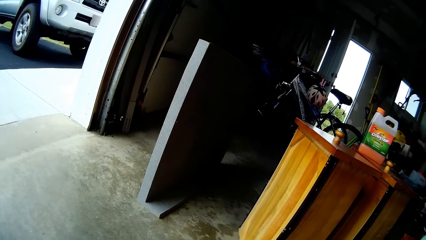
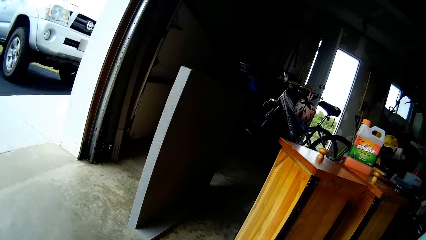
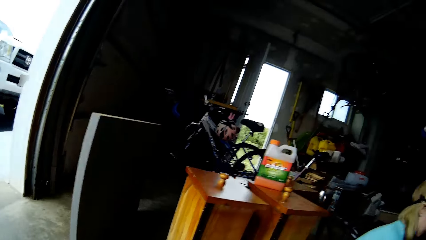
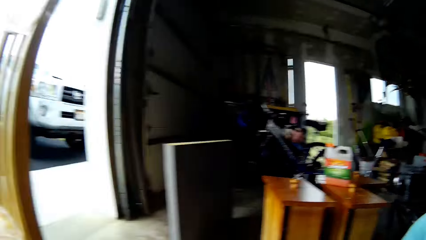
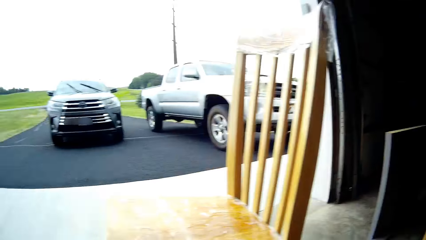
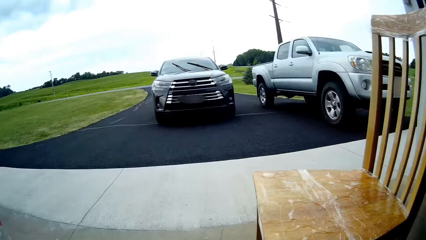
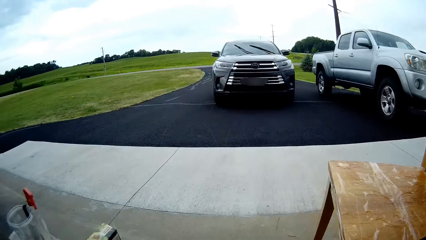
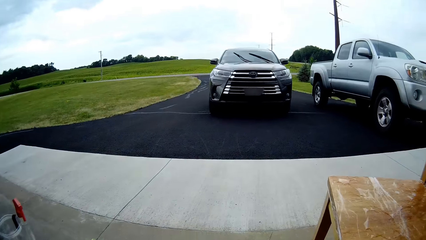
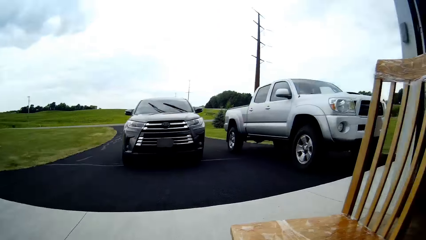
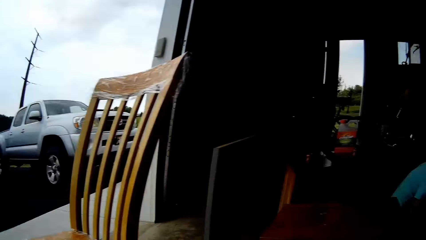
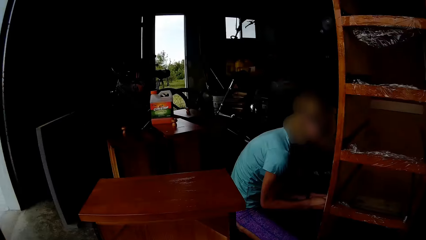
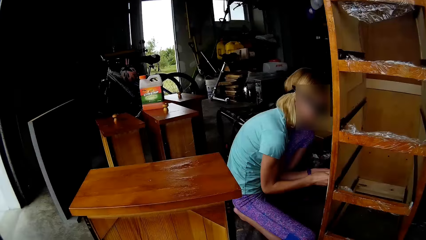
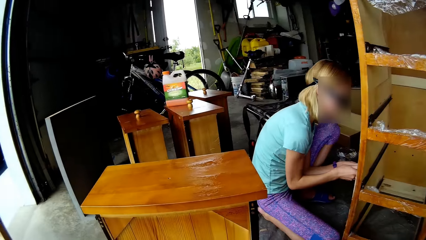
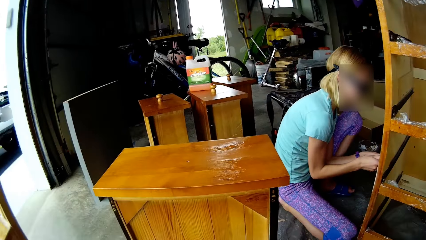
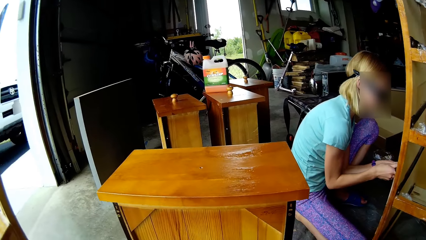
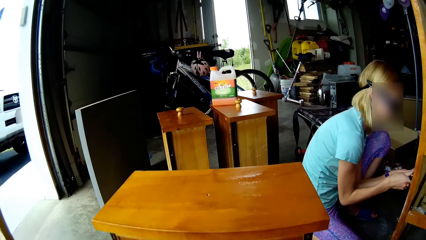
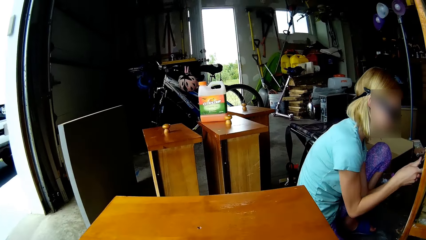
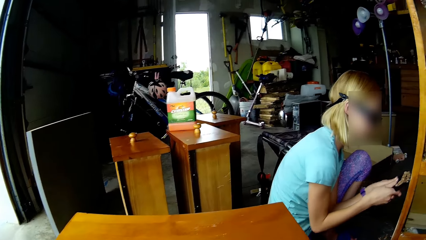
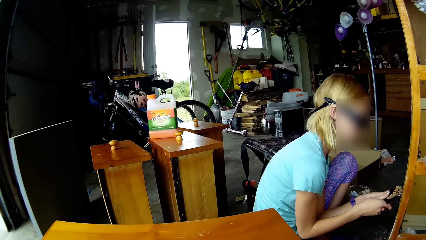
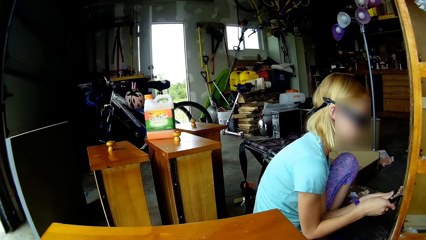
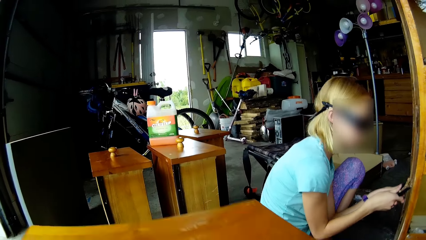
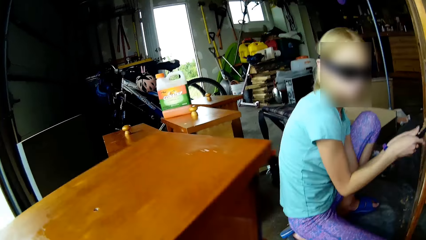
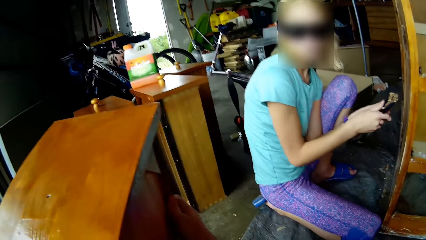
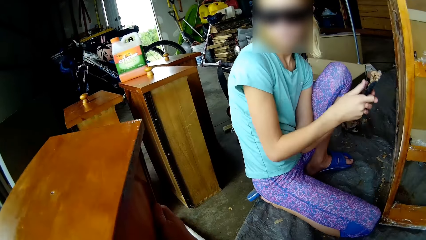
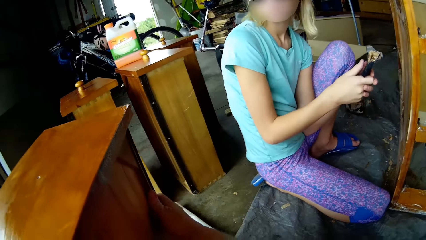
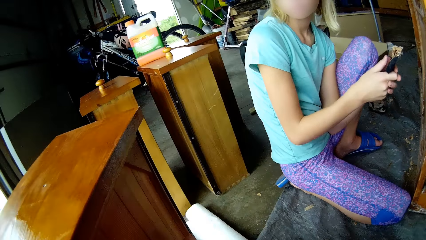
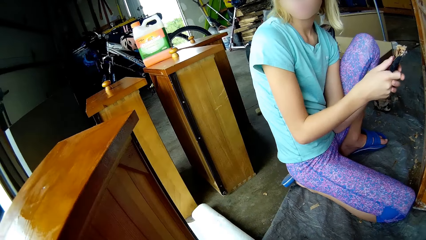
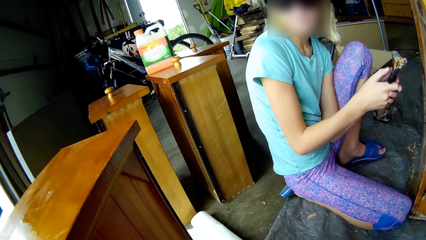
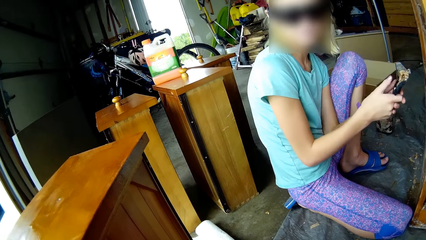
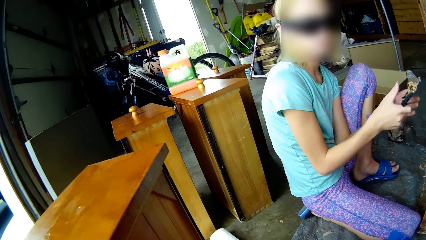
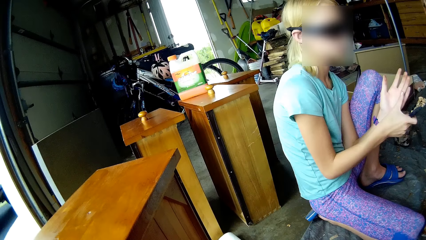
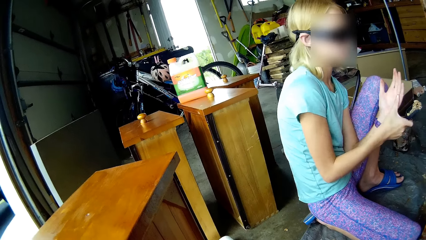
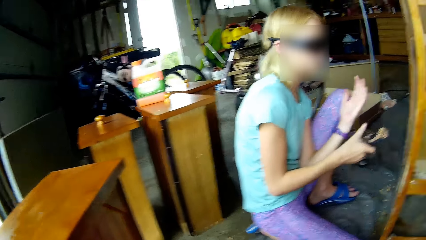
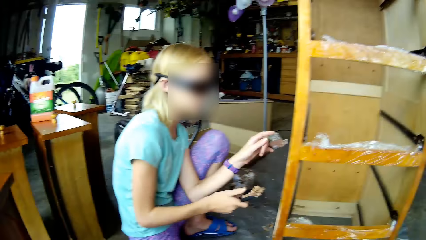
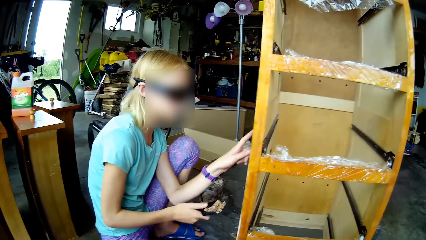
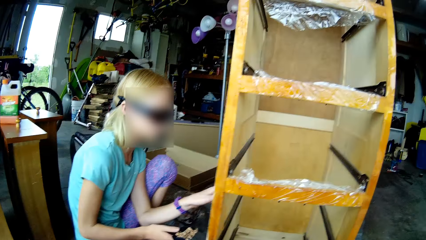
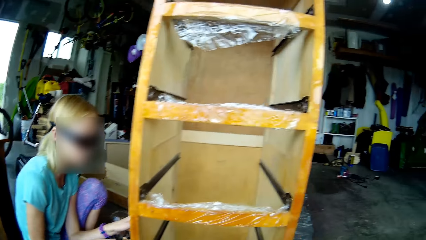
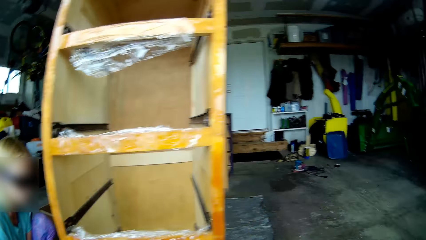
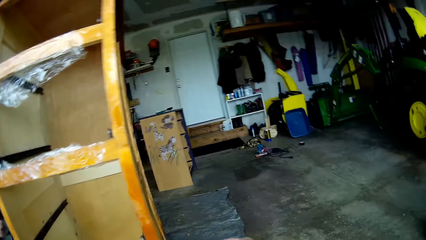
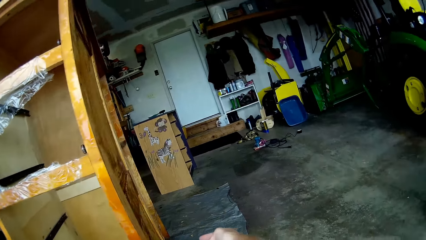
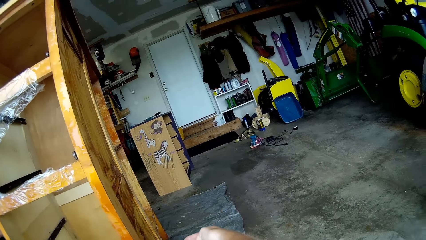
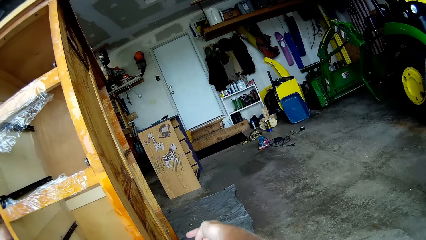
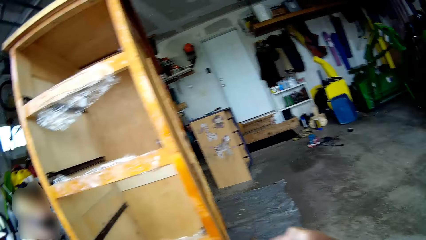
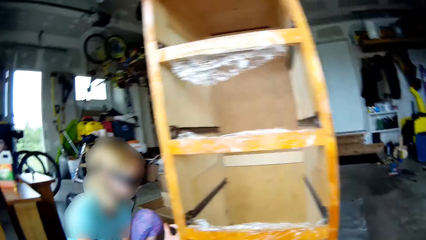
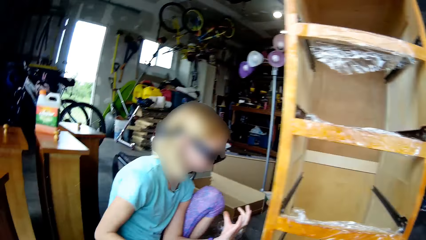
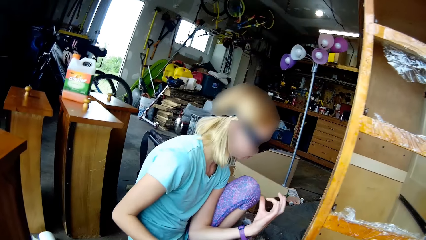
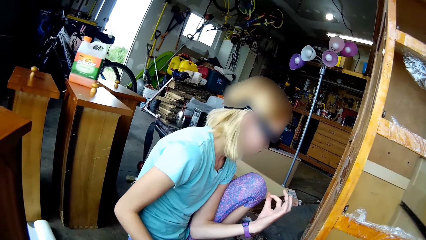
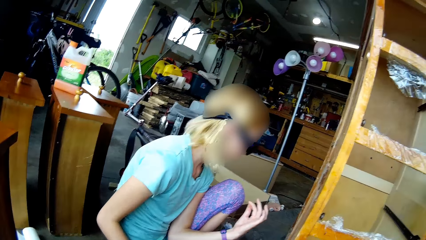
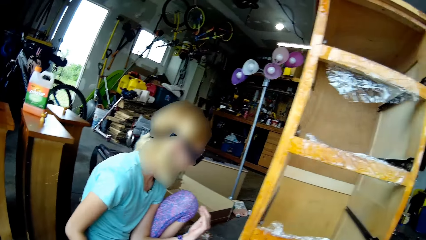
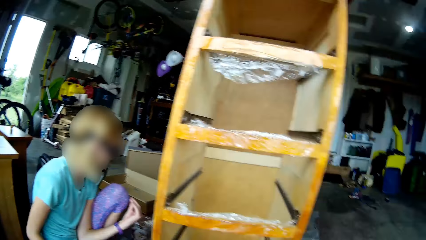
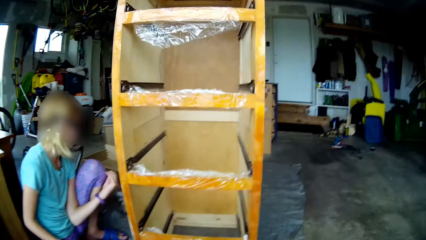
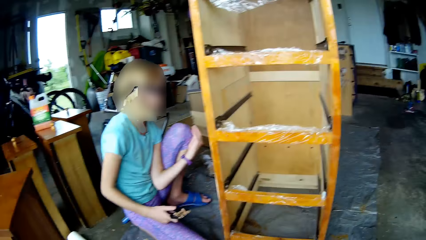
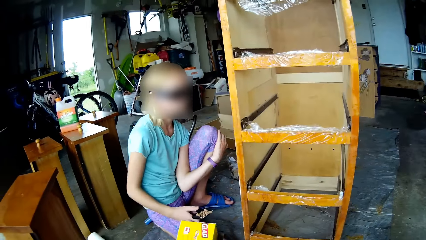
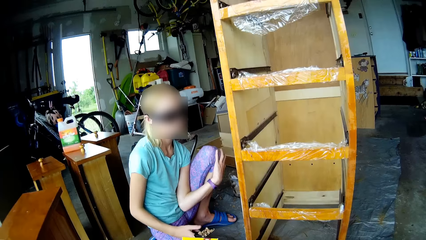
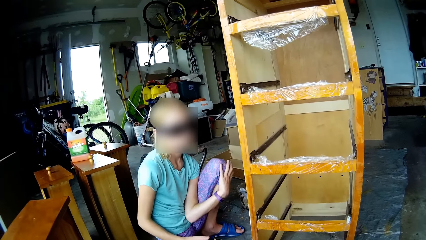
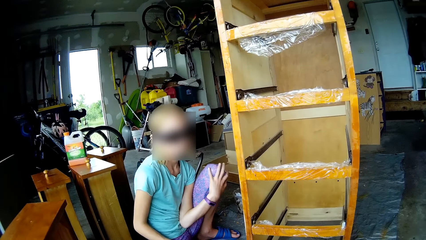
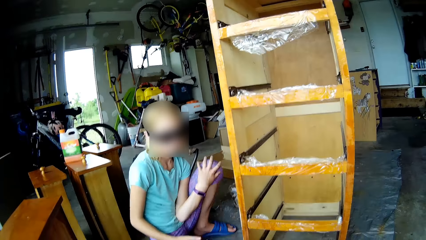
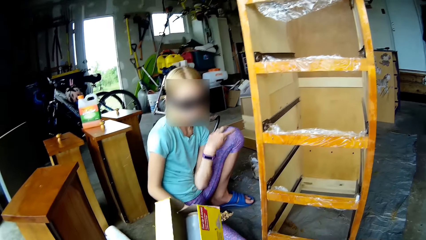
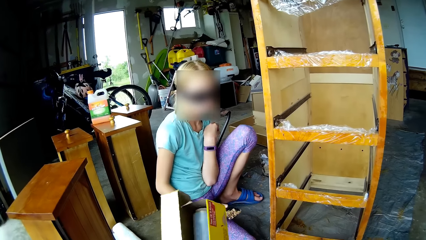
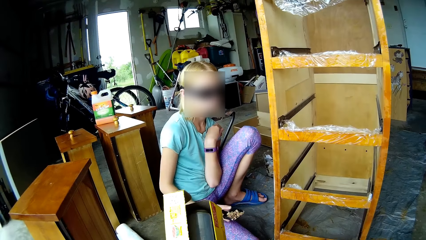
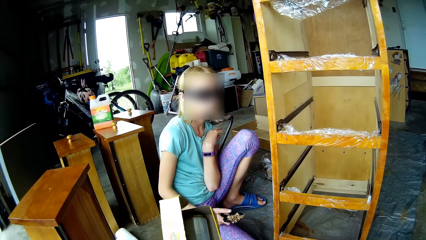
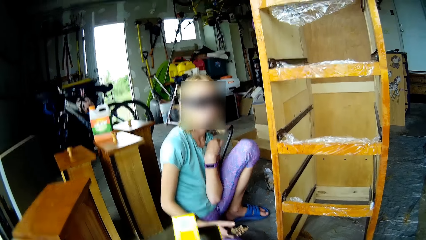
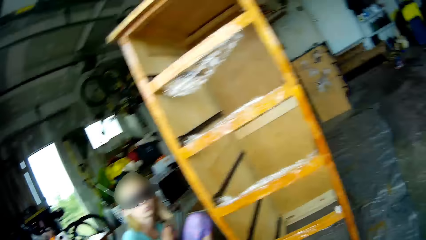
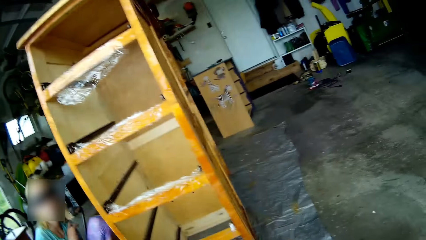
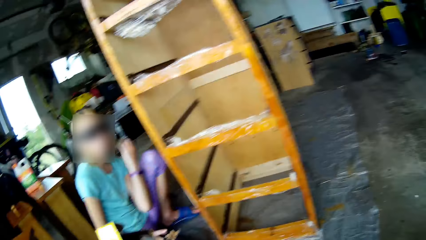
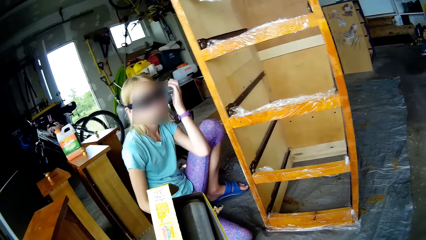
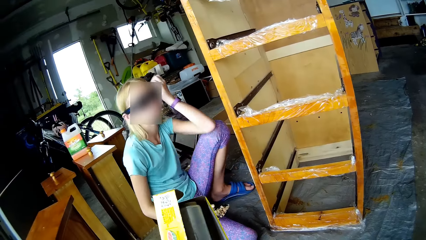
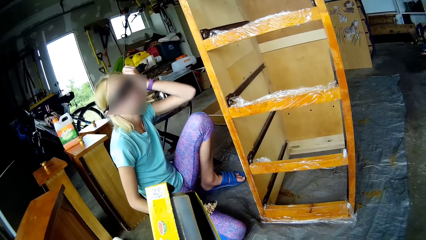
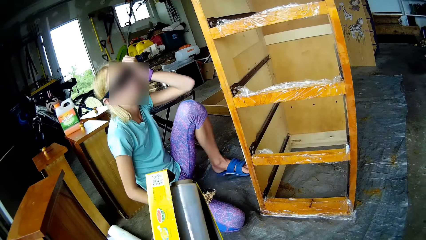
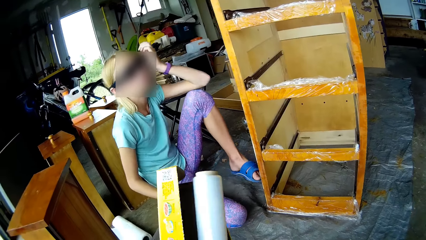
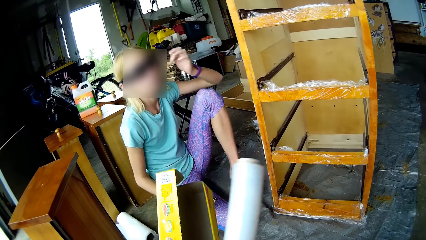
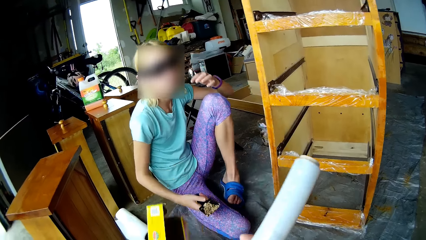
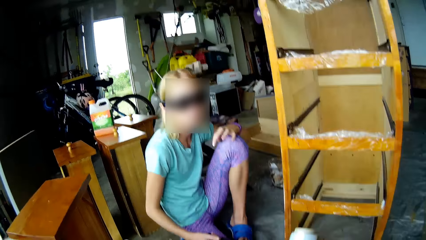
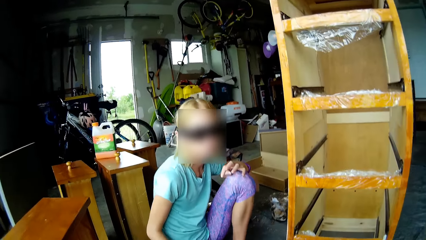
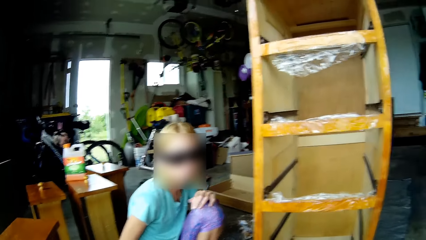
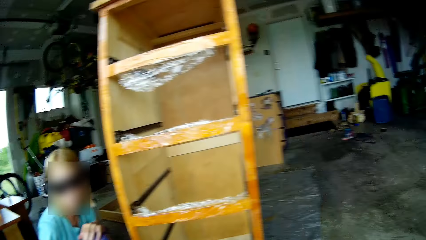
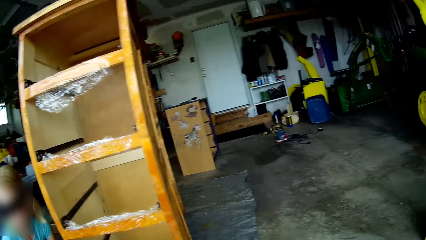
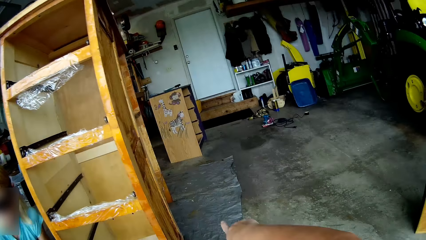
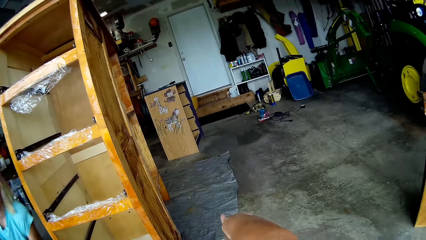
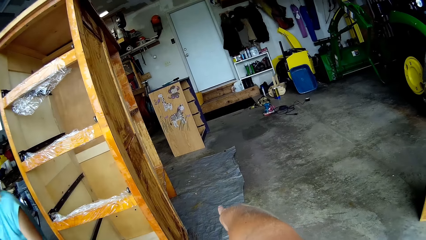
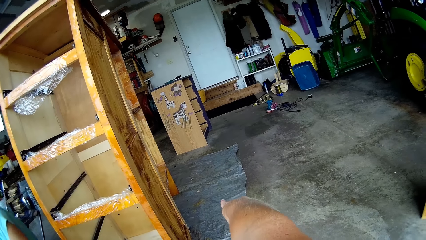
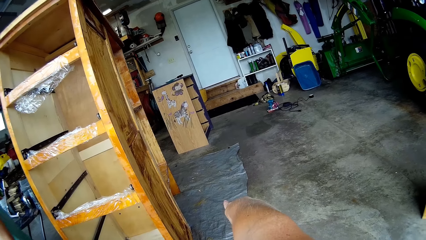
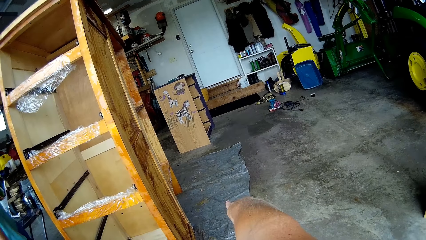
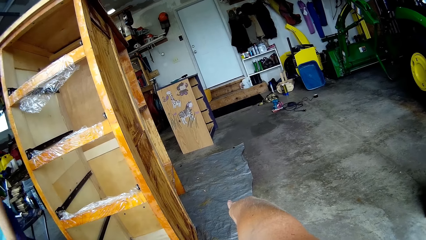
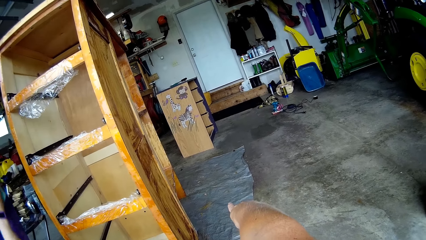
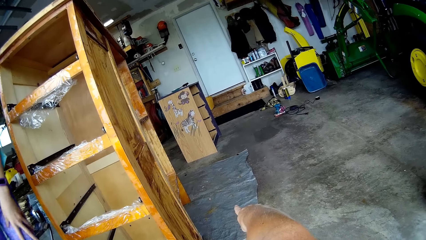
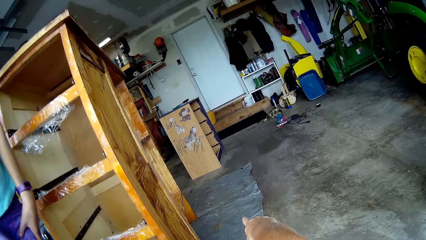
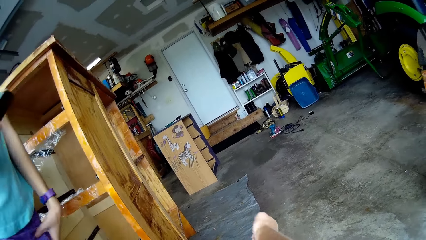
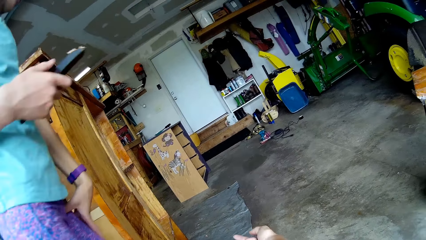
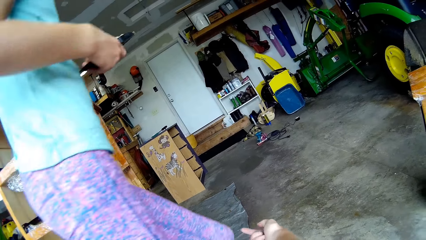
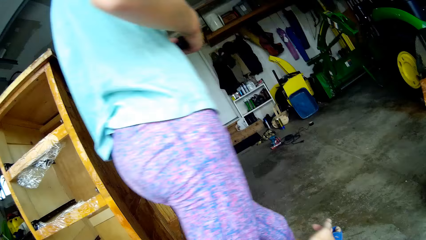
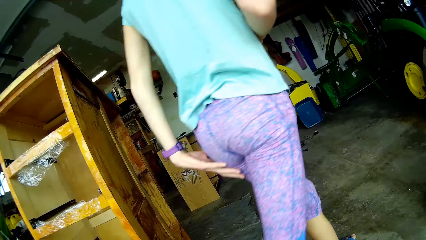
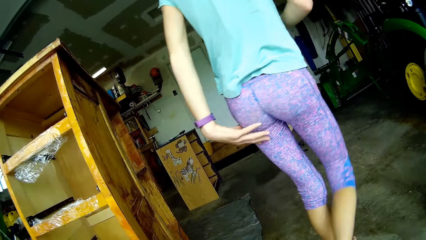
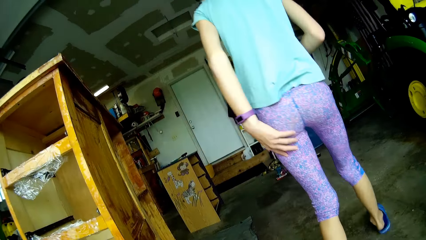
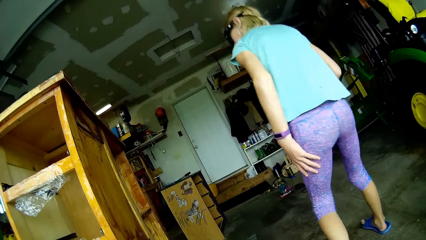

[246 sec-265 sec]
The camera wearer moves forward. They walk around. They look to the left. A woman scrapes paint from the cupboard. The camera wearer moves the table. The woman turns. The woman touches the cupboard. The camera wearer turns around. They look around. The woman rubs her fingers. The woman touches her fingers together. The camera wearer speaks. The woman raises her hand, touches her hair, lowers her hand and turns her leg. The camera wearer looks around. The woman stands. The camera wearer points to the floor. The woman walks around.
